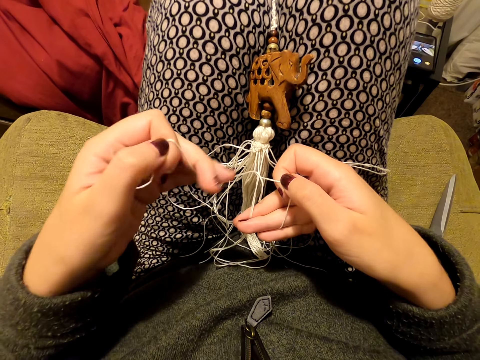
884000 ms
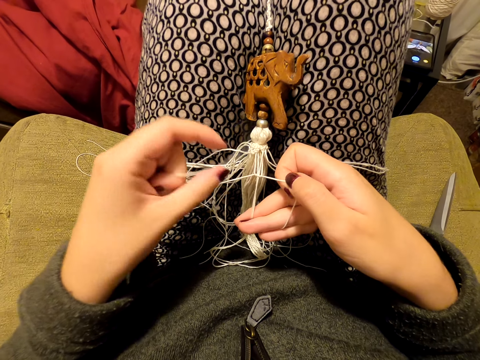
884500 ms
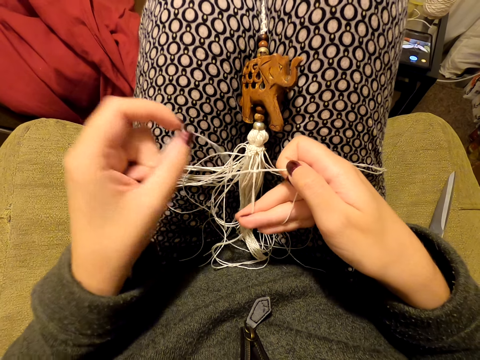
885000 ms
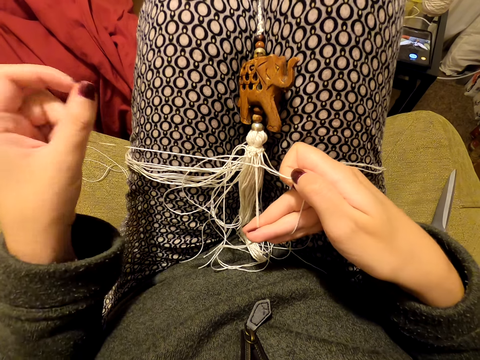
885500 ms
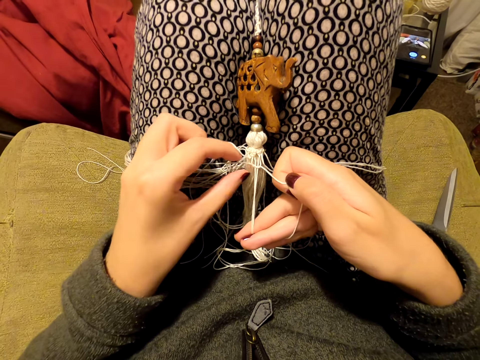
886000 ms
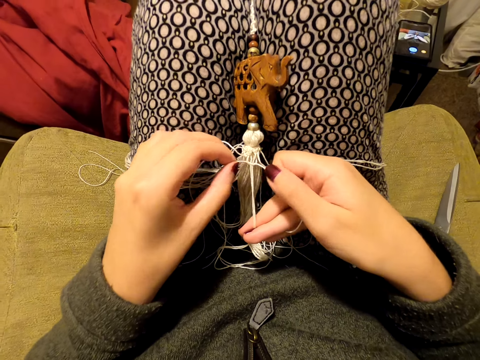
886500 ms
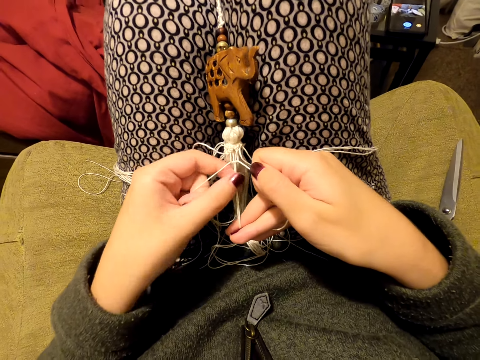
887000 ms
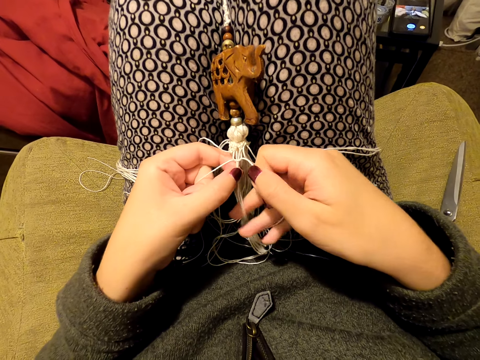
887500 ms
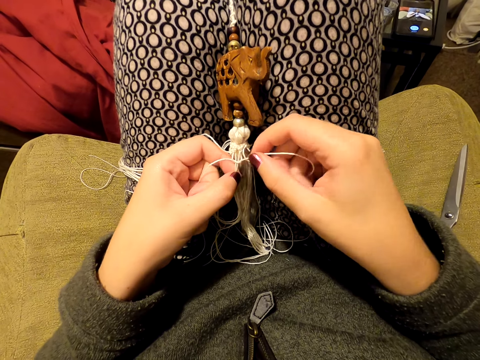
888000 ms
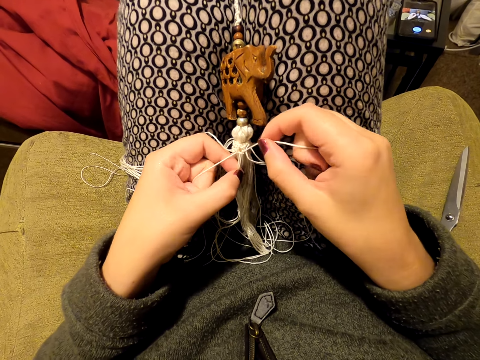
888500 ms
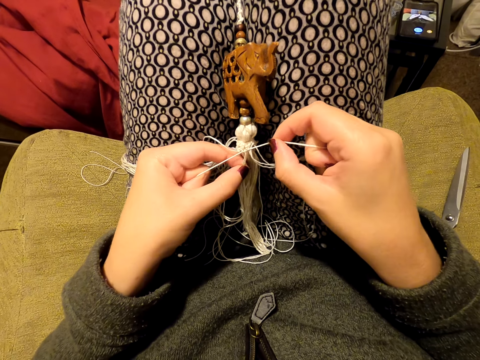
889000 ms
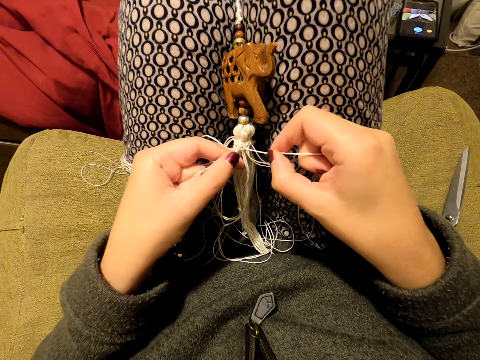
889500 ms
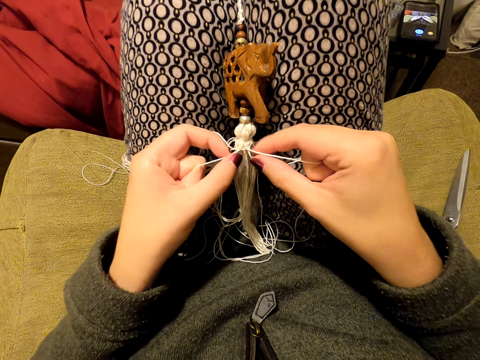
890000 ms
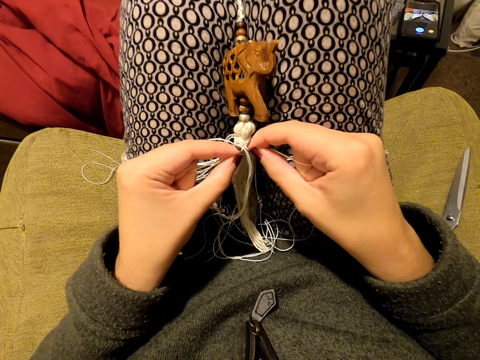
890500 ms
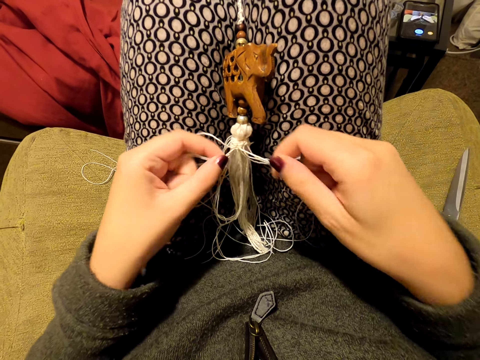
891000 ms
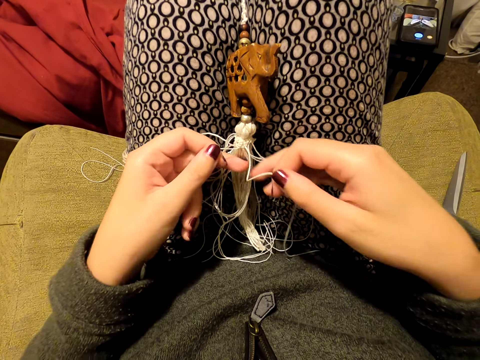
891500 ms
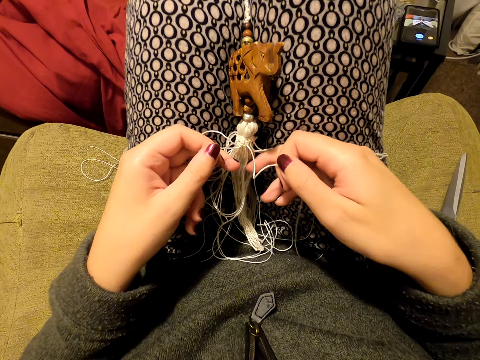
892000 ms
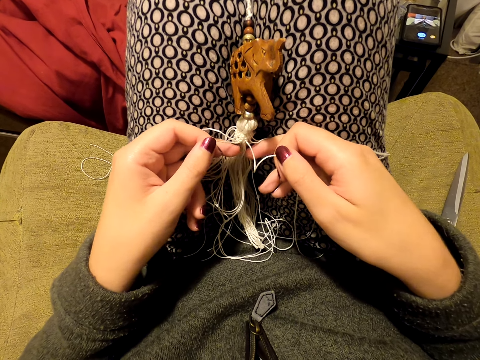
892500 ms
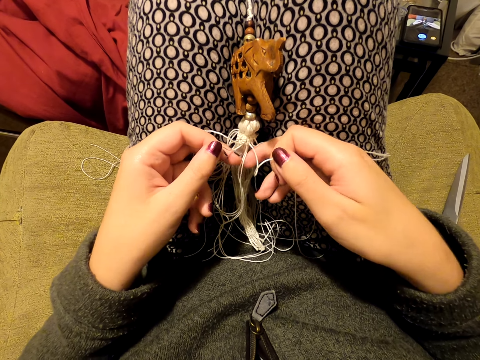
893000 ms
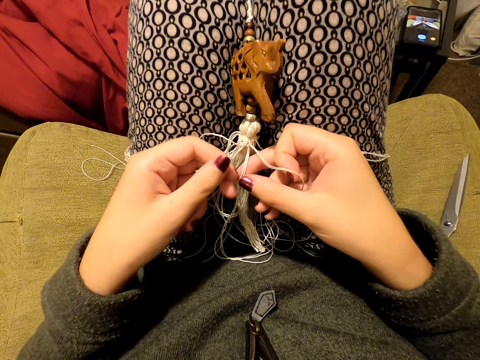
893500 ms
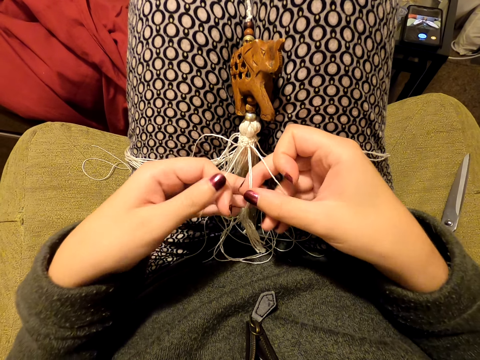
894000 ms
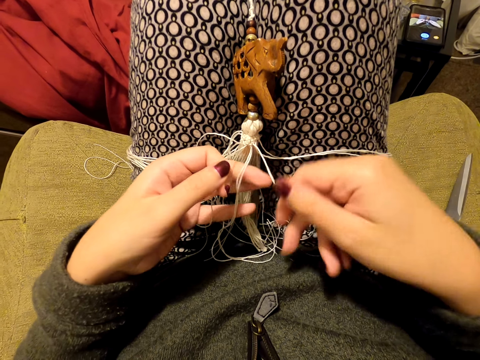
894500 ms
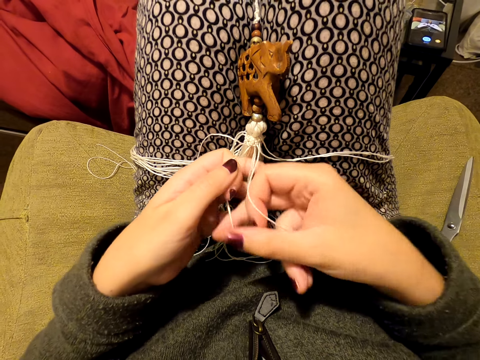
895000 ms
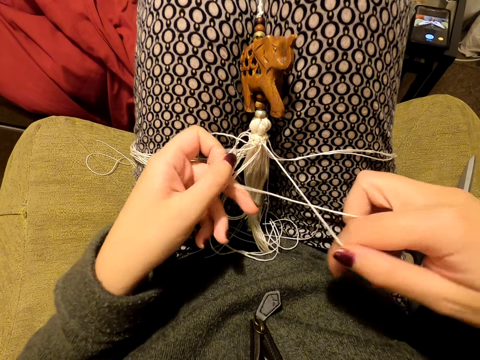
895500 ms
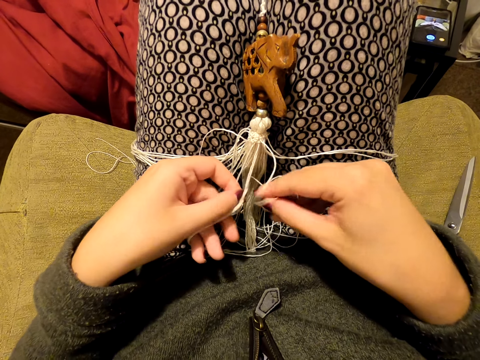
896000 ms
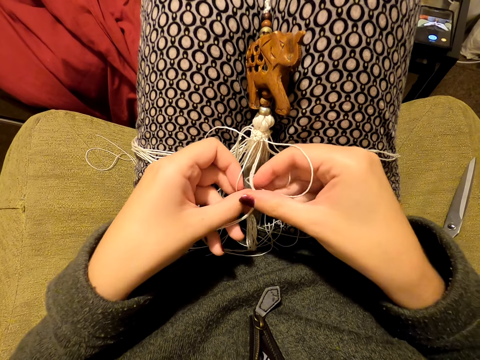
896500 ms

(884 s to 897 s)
The camera wearer stretches the threads. They pick a thread and knit a tassel decoration with both hands.

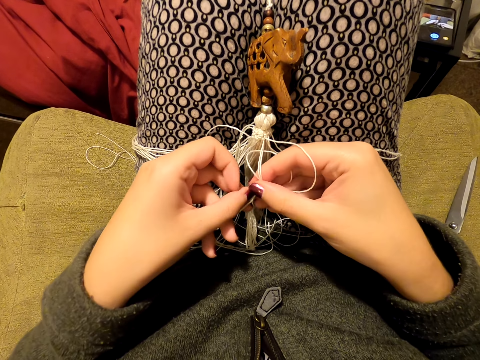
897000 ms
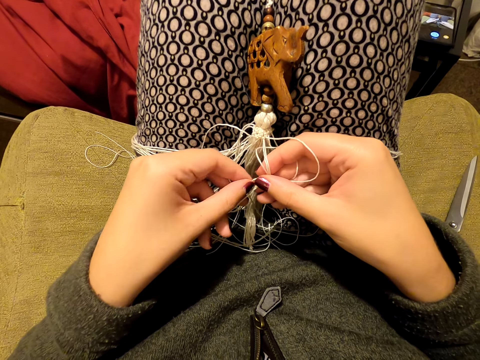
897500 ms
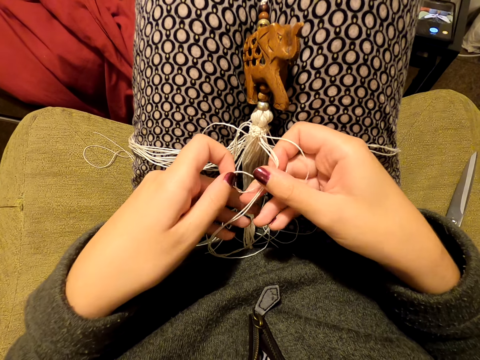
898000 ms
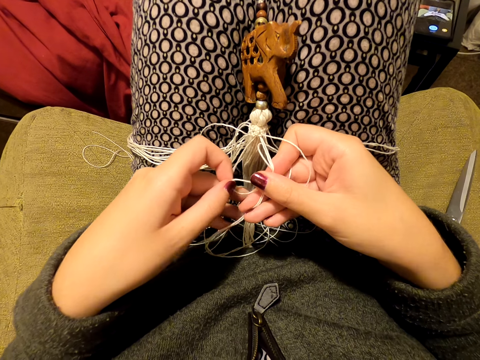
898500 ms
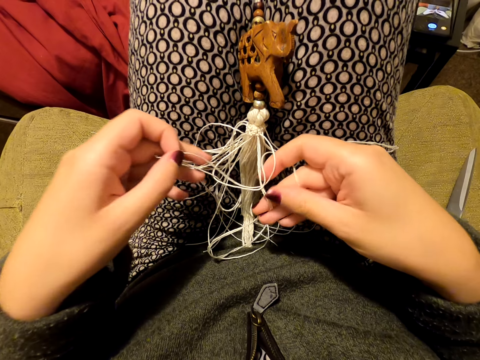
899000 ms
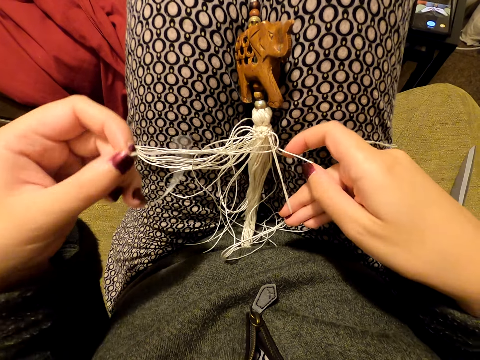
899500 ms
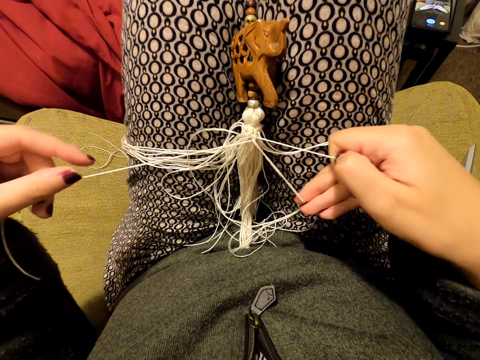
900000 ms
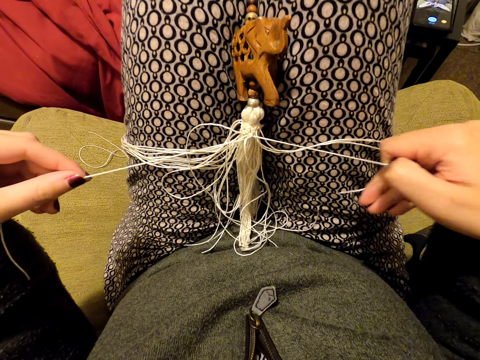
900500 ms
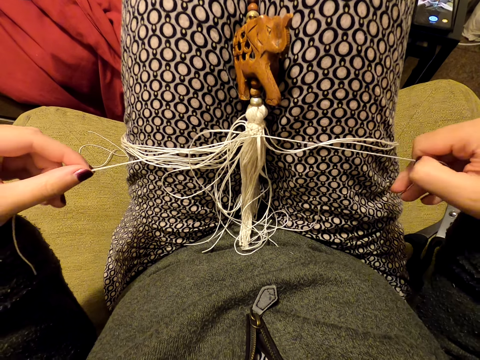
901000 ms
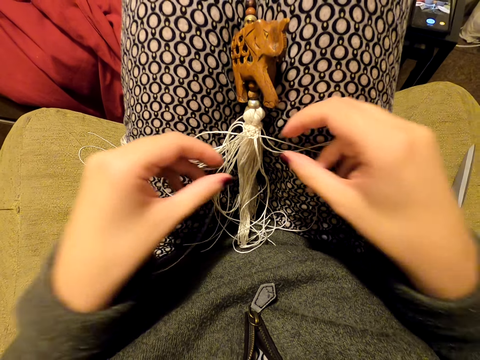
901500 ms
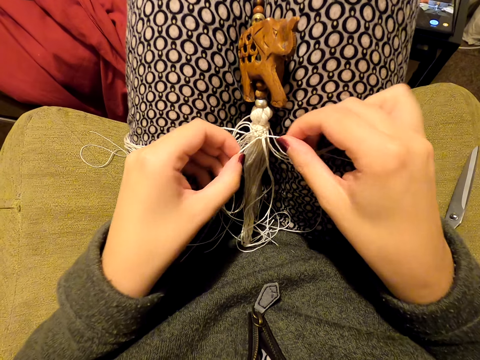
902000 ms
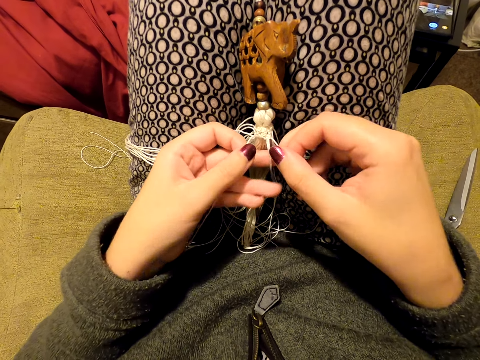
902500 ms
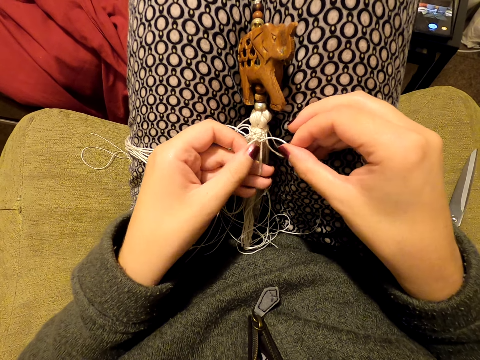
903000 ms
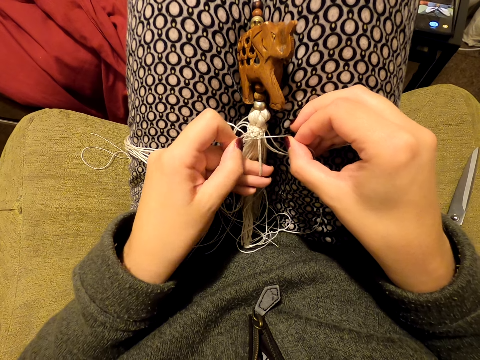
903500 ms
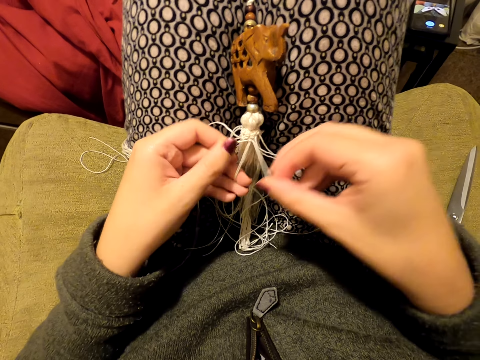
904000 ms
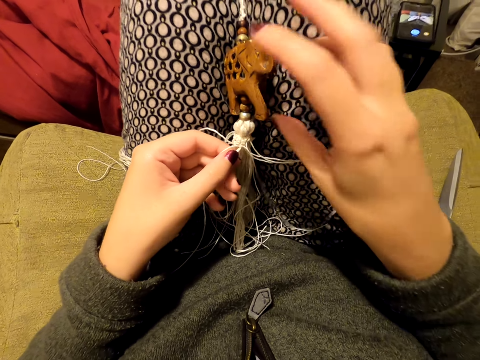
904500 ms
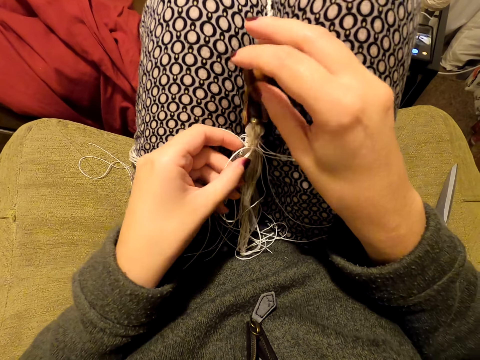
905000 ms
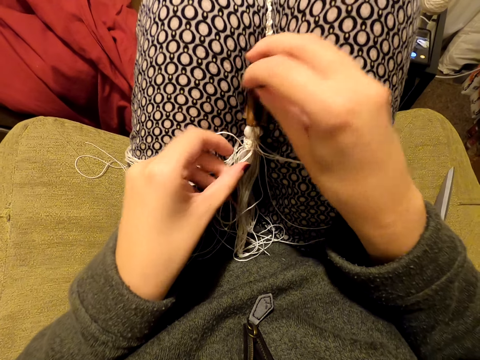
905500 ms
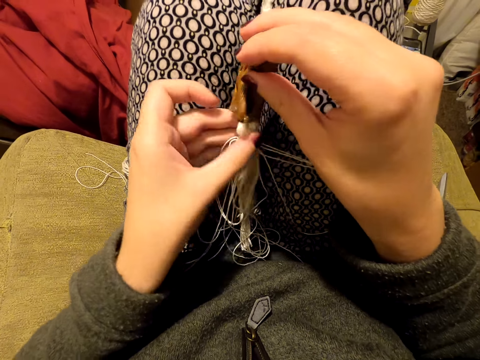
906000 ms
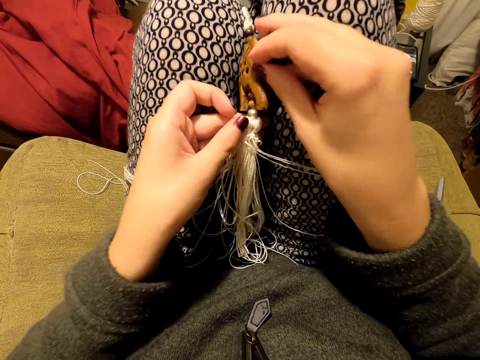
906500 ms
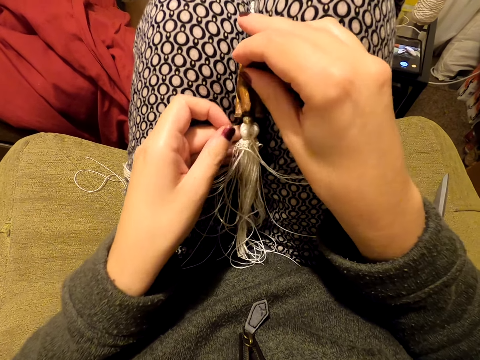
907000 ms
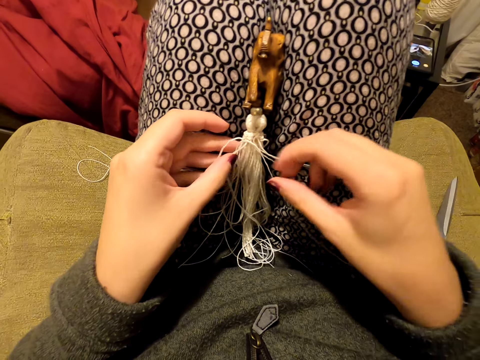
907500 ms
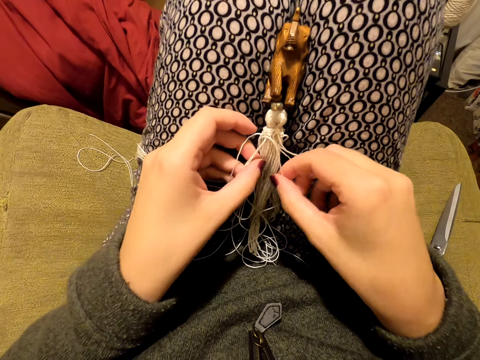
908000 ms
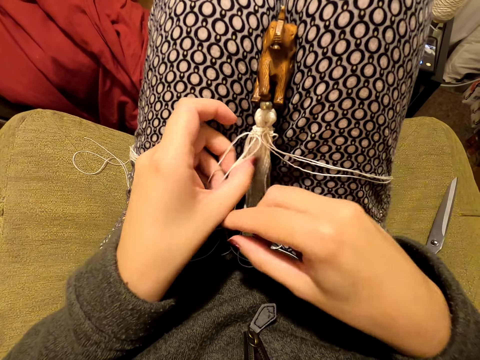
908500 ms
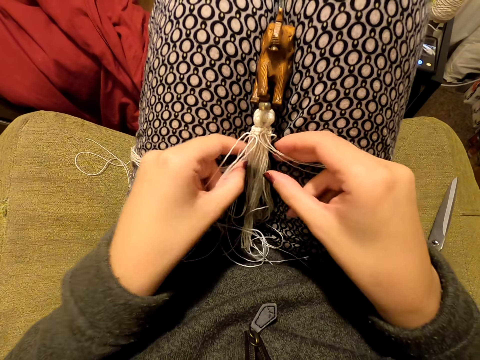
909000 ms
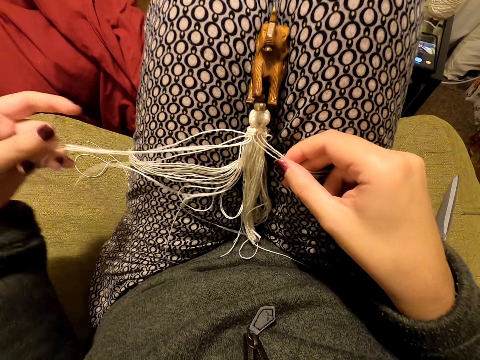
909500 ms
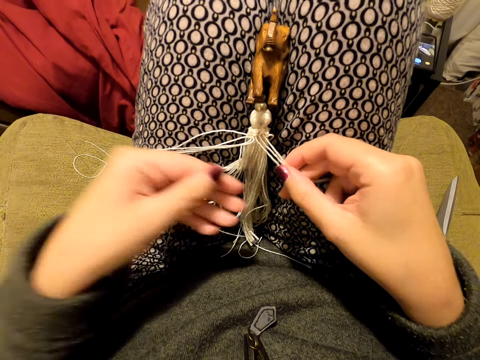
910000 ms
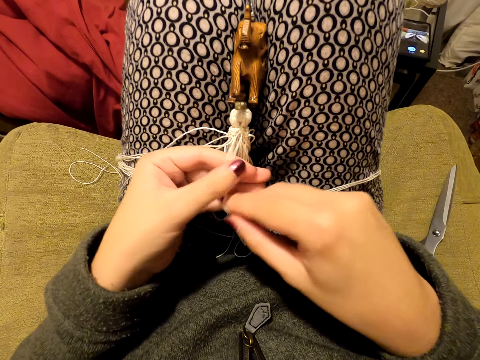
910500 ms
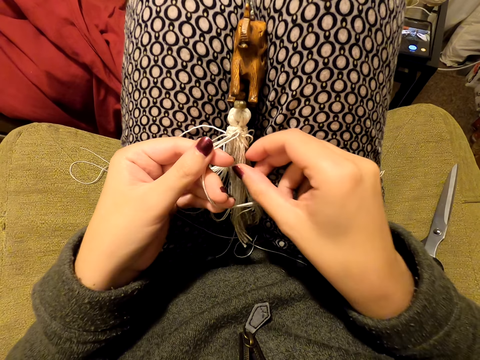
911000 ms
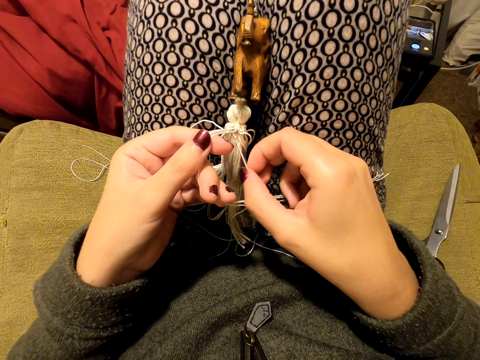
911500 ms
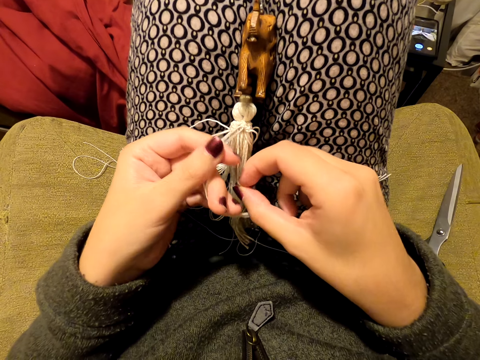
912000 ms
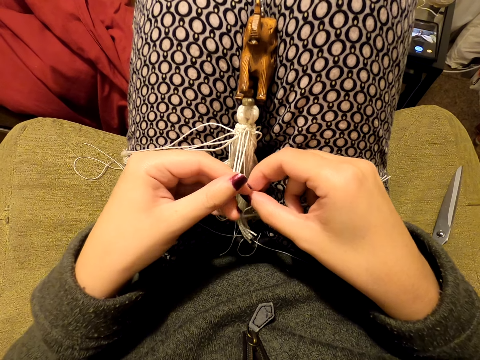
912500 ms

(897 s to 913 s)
The camera wearer weaves something. She pulls the threads. She stretches the threads. She puts the threads on her leg. She picks the threads and knits a tassel decoration with both hands. She tightens the knot. She switches the thread to the other hand. She lifts a wooden pendant and puts the wooden pendant between her legs. She switches the thread to the other hand. She stretches the threads. She puts the threads on her leg. She switches the threads to the other hand. She picks the thread.
